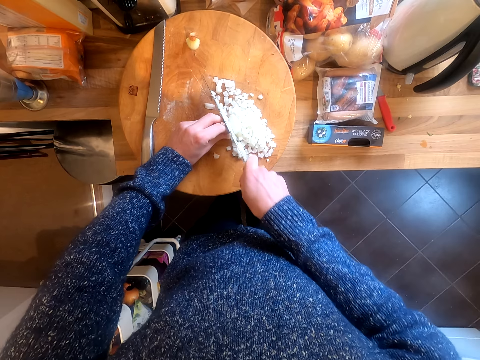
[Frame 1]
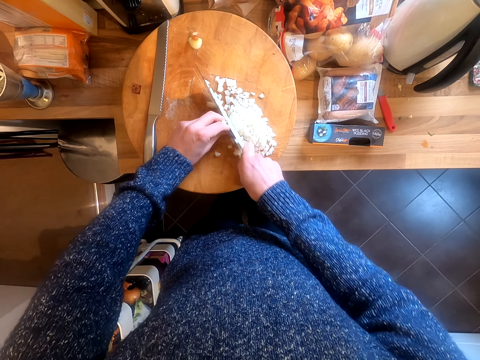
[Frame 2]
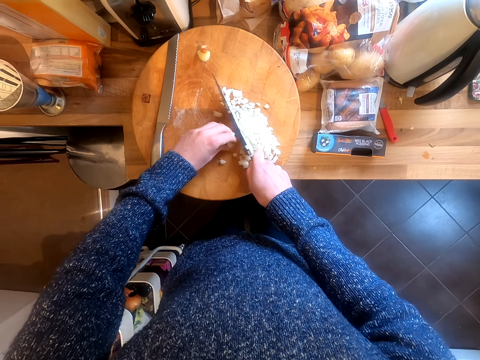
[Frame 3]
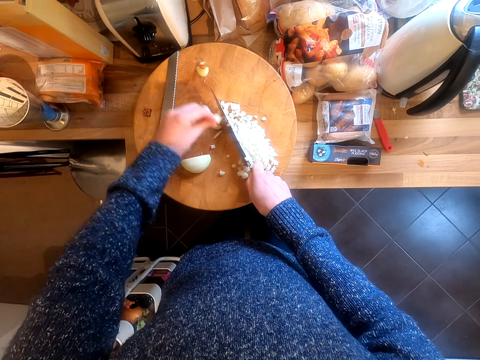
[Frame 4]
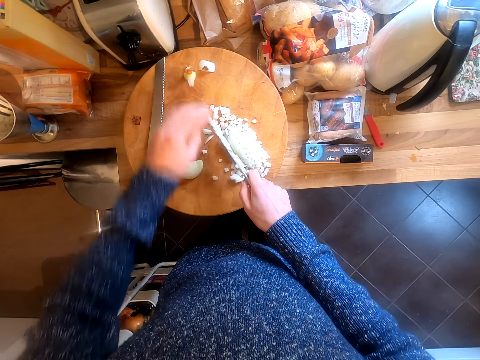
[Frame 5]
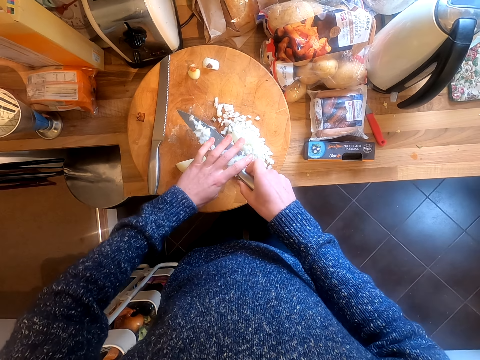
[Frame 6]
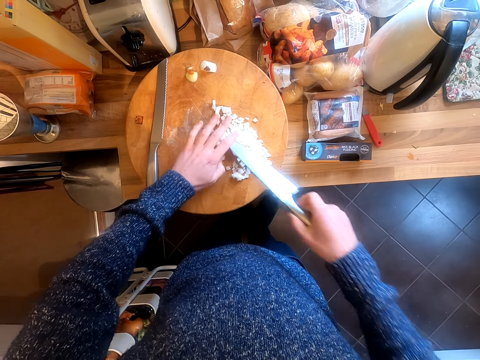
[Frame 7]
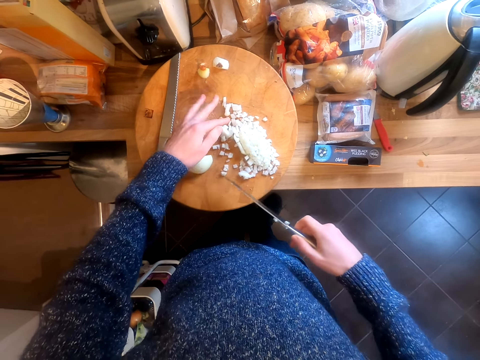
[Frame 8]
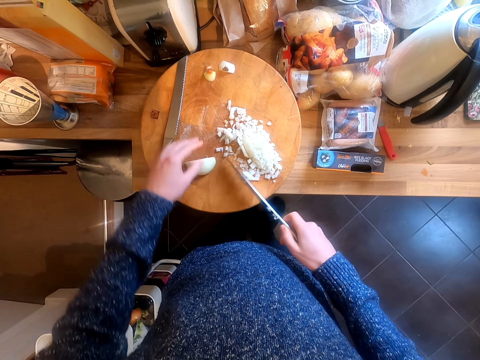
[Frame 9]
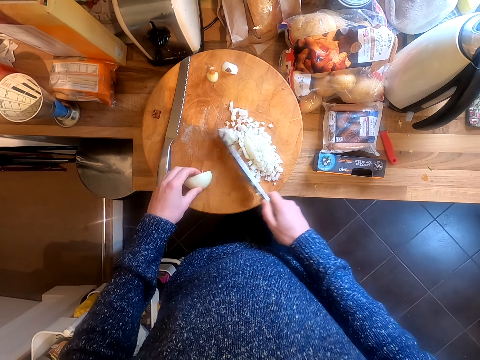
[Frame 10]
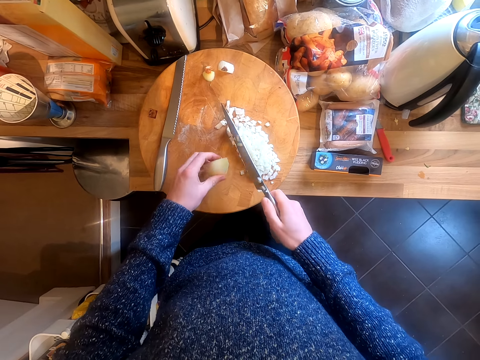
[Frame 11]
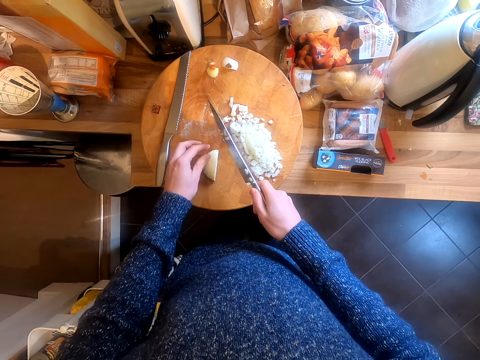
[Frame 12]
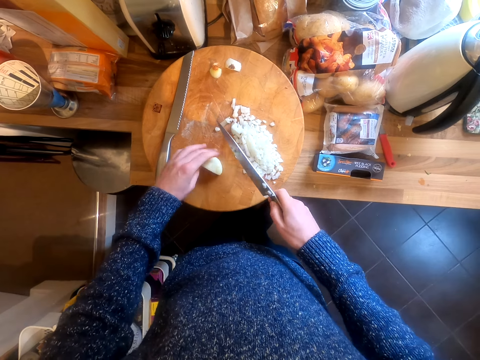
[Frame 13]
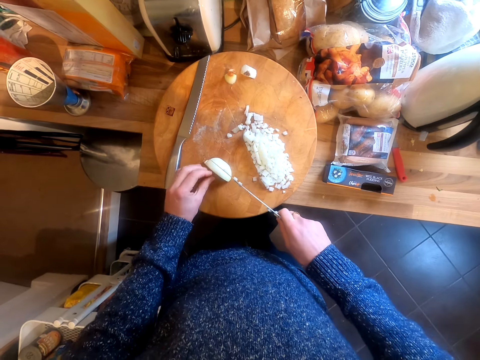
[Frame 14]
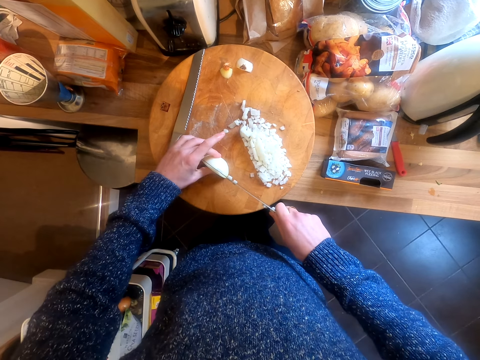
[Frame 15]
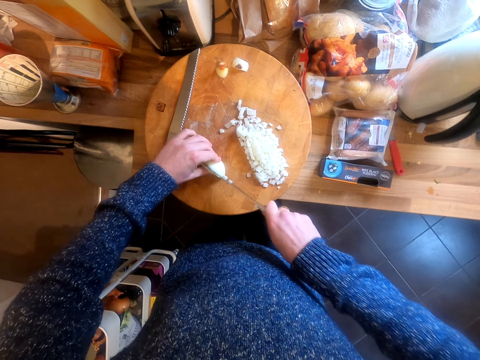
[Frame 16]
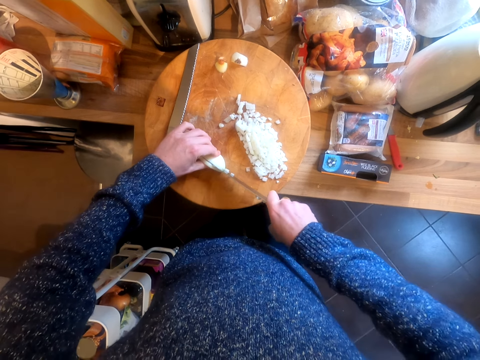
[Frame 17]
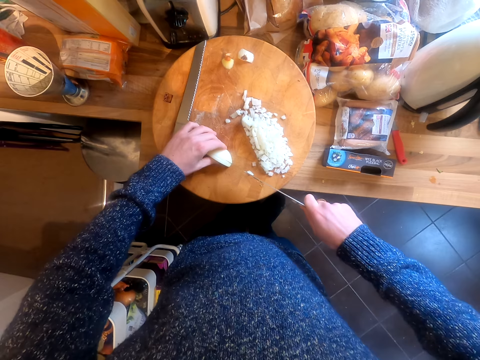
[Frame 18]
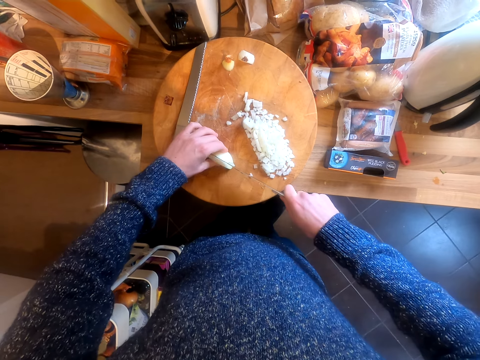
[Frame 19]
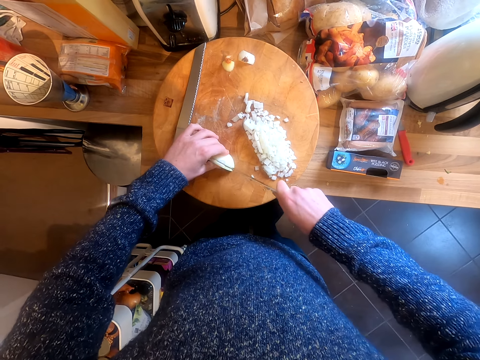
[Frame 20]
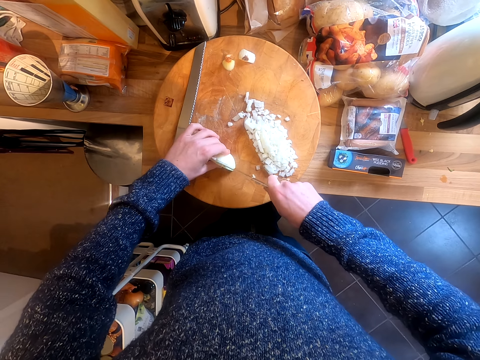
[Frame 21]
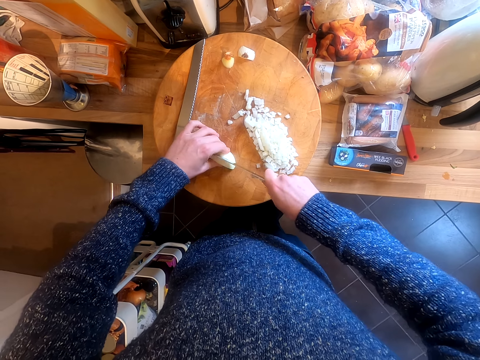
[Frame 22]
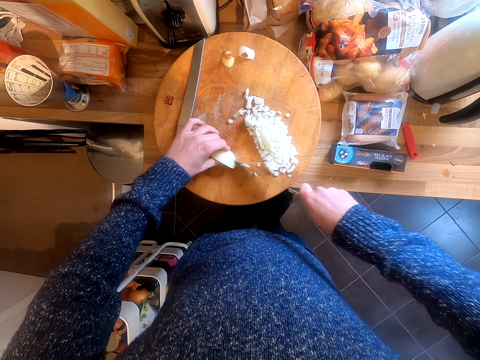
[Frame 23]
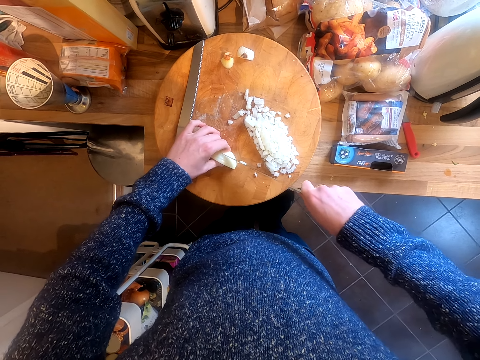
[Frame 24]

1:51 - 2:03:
The camera wearer takes a piece of onion. They put the piece of onion on the chopping board. They remove pieces of onion on the knife. They move the pieces of onions with the knife. They turn an onion. They slice the onion.

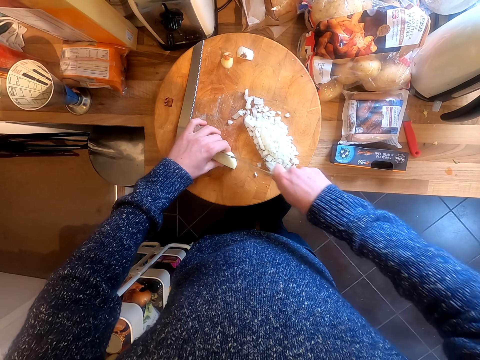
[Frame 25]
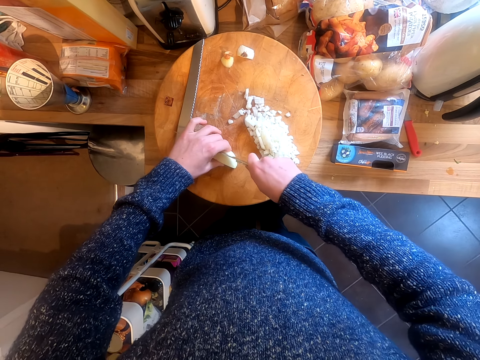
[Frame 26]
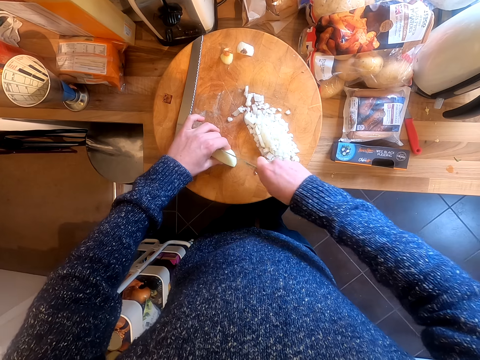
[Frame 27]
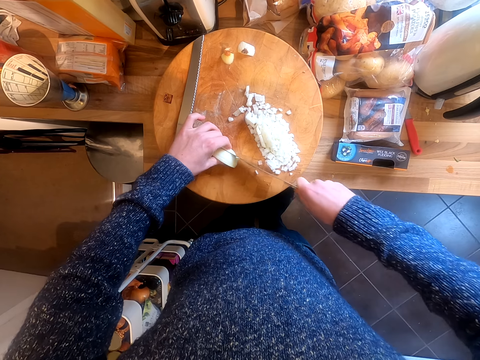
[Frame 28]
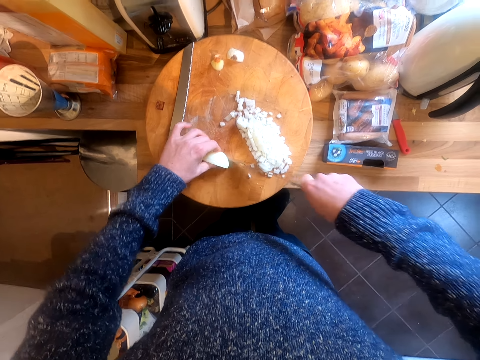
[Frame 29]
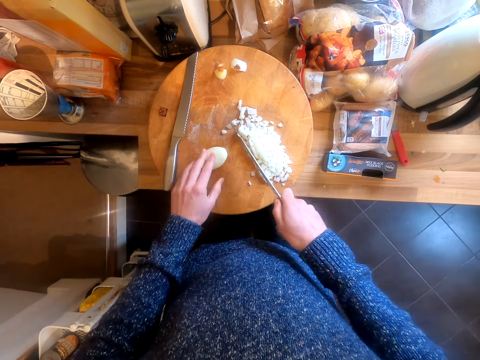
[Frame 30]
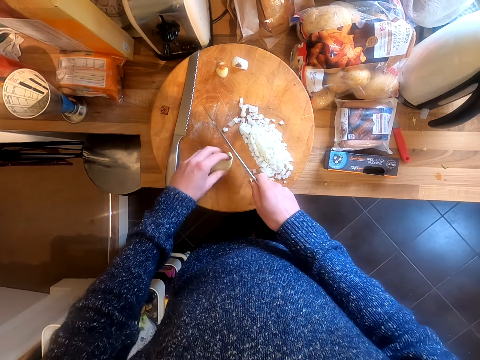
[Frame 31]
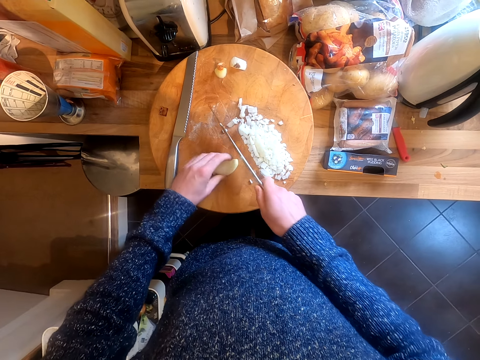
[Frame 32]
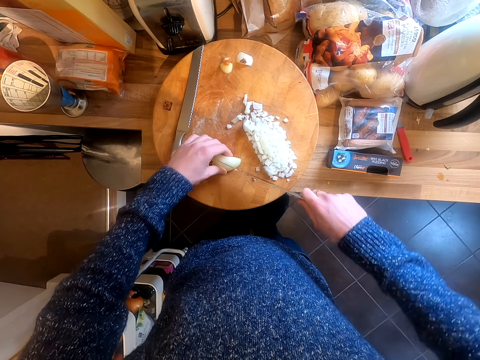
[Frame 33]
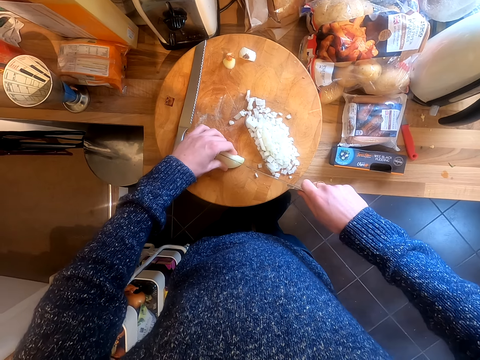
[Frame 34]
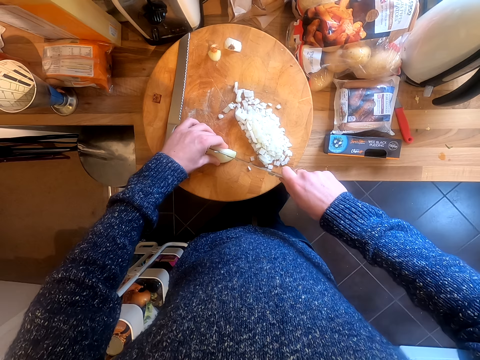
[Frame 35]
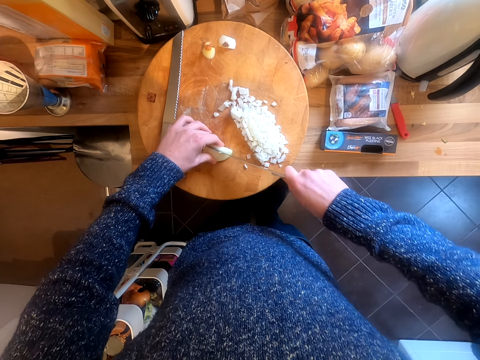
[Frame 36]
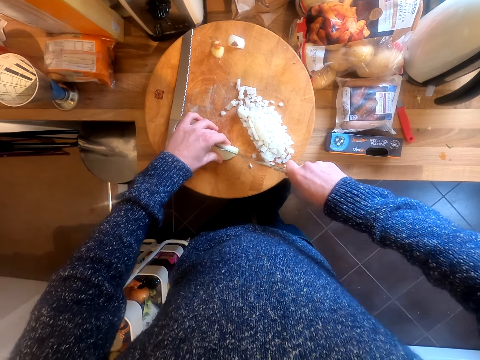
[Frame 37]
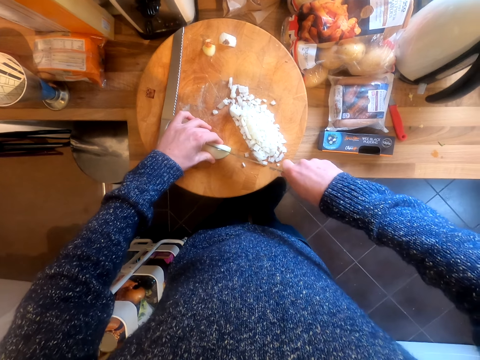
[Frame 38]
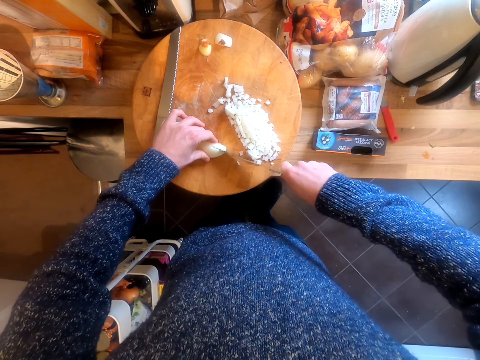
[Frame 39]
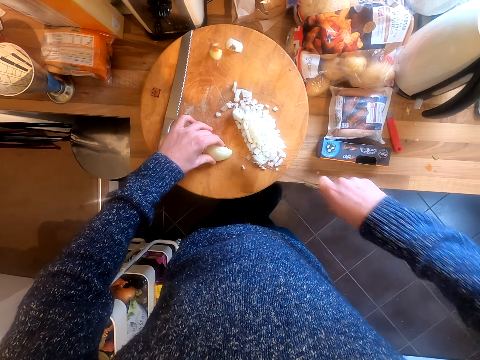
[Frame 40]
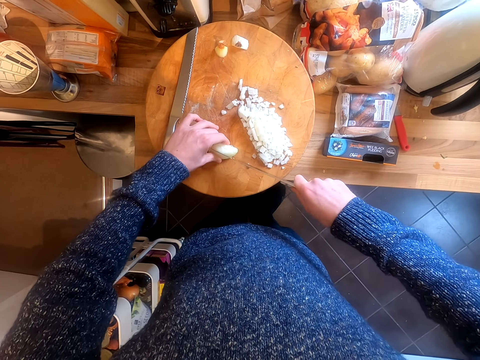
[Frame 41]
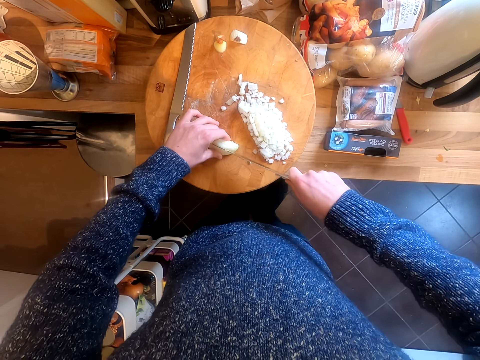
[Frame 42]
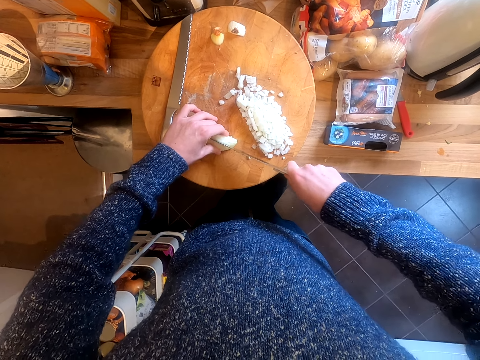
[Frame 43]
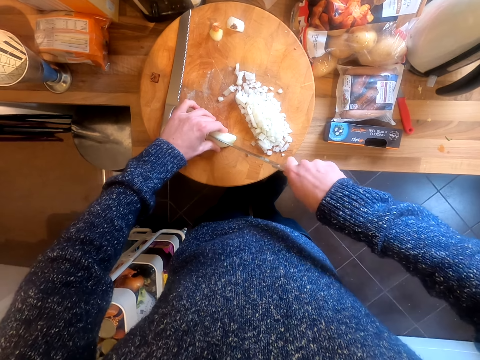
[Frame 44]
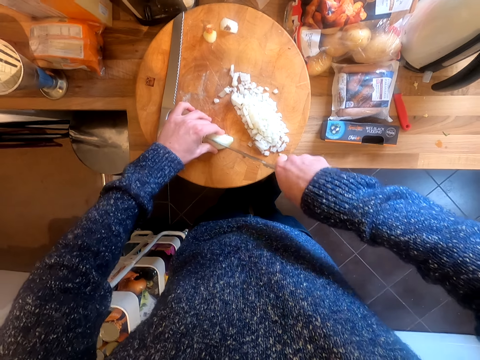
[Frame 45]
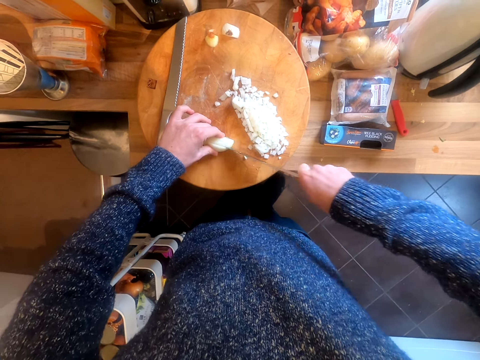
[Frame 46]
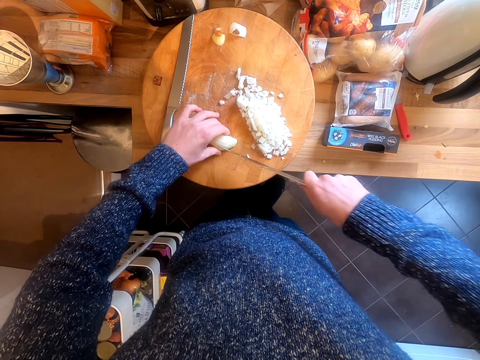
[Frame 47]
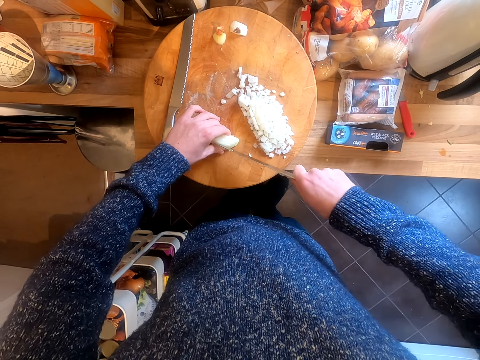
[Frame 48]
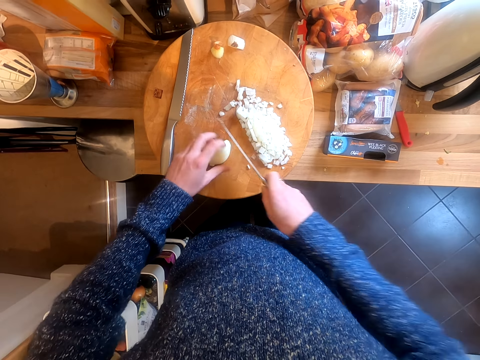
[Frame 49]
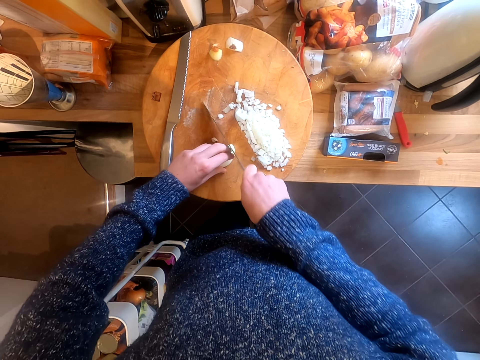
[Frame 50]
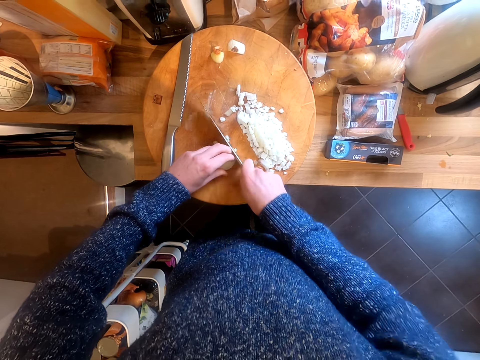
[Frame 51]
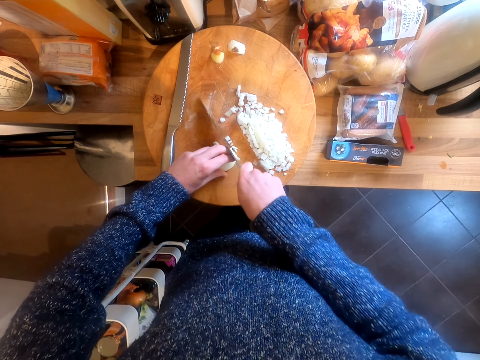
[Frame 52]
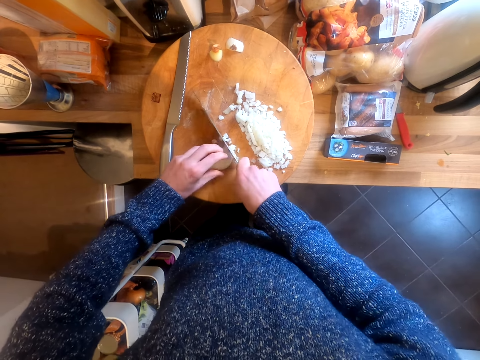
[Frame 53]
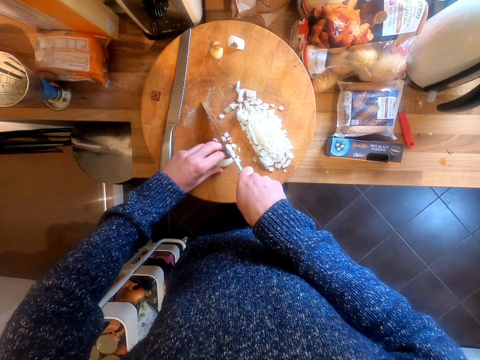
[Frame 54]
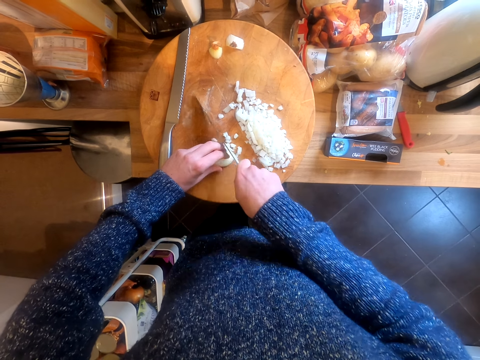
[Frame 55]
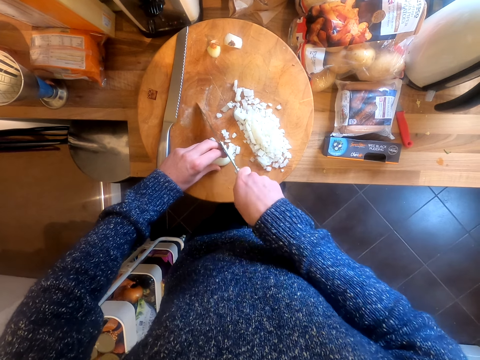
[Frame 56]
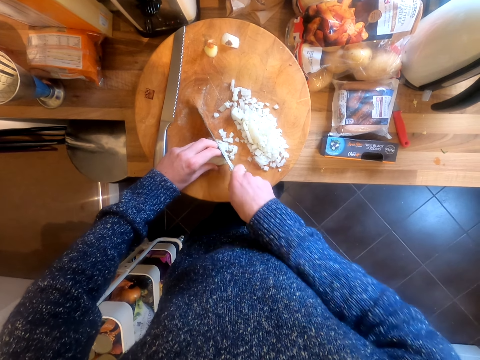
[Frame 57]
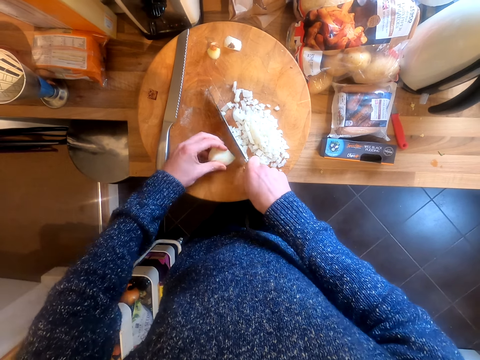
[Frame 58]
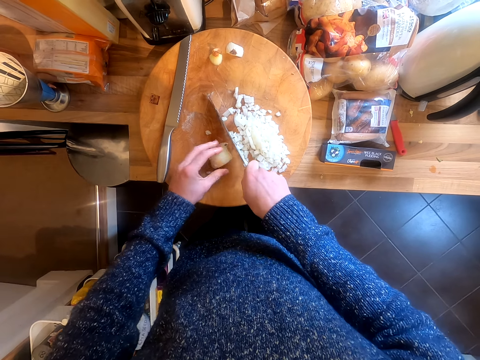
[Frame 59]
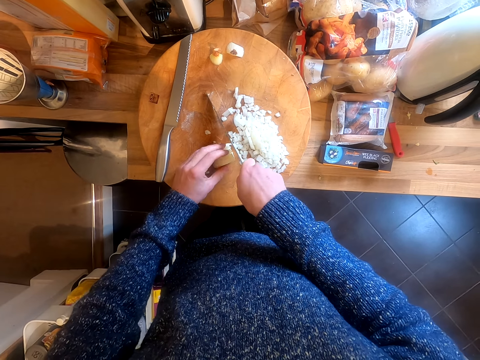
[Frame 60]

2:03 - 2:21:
The camera wearer turns the onion. They slice the onion. They chop the onion.
